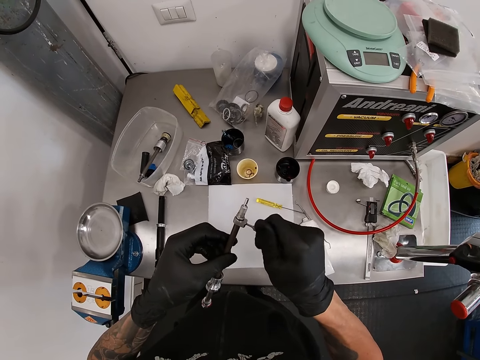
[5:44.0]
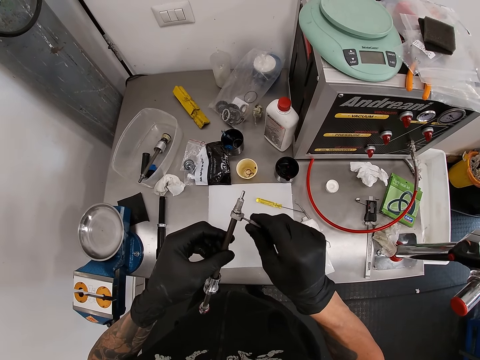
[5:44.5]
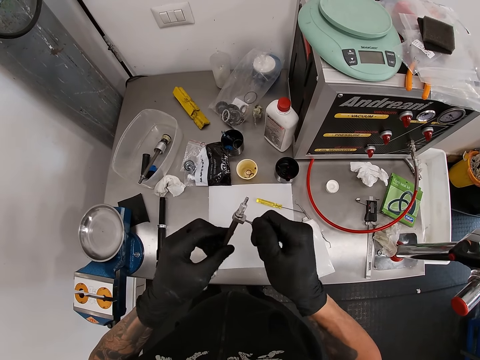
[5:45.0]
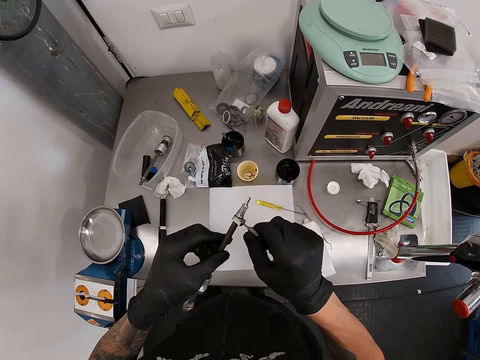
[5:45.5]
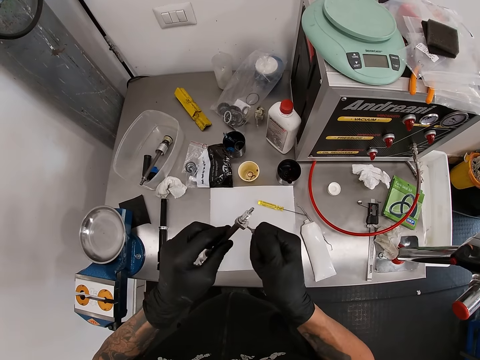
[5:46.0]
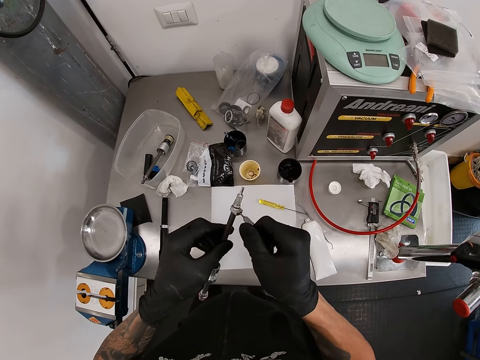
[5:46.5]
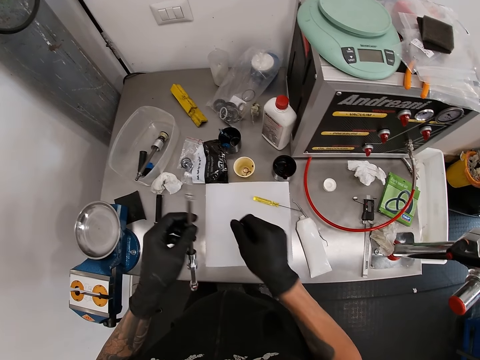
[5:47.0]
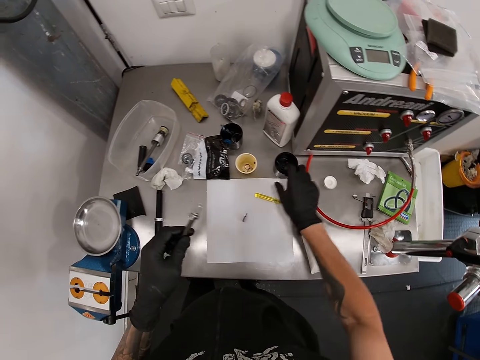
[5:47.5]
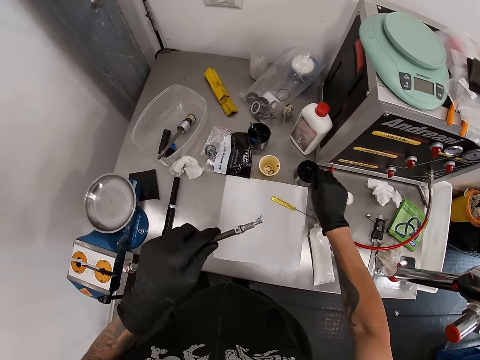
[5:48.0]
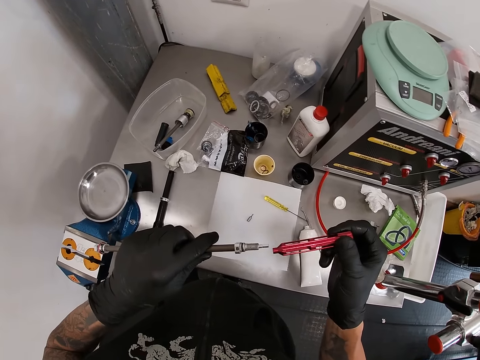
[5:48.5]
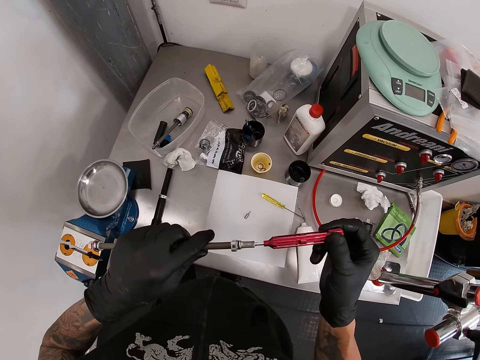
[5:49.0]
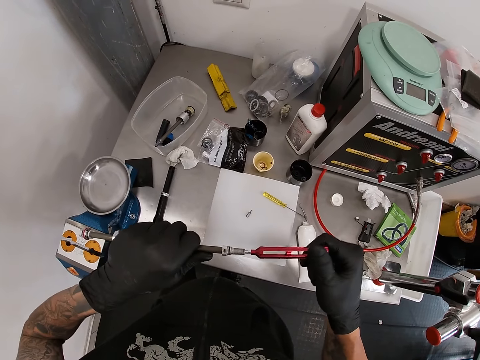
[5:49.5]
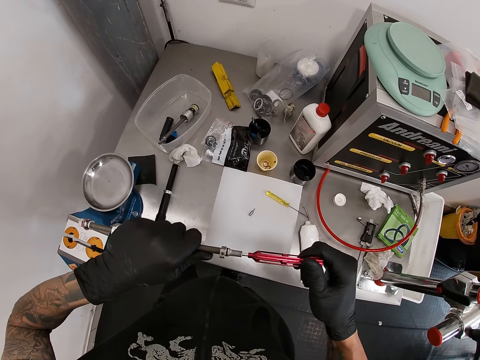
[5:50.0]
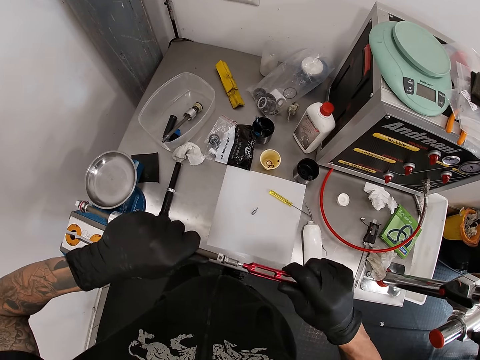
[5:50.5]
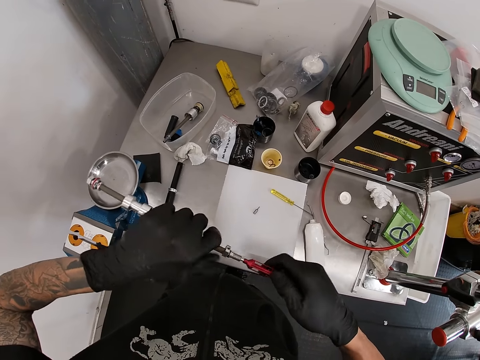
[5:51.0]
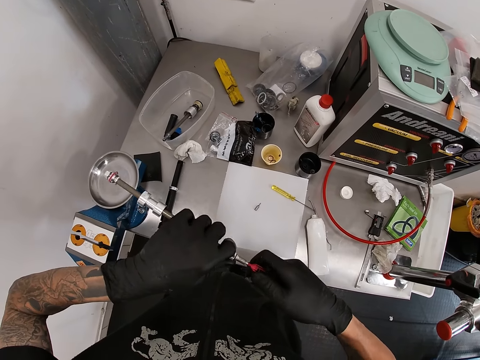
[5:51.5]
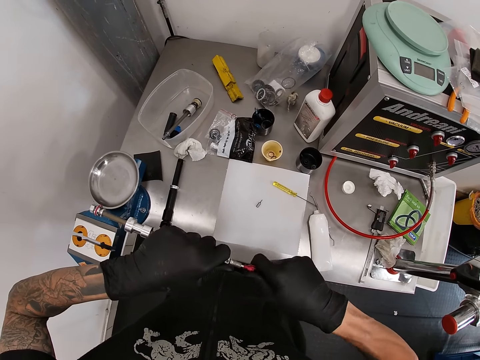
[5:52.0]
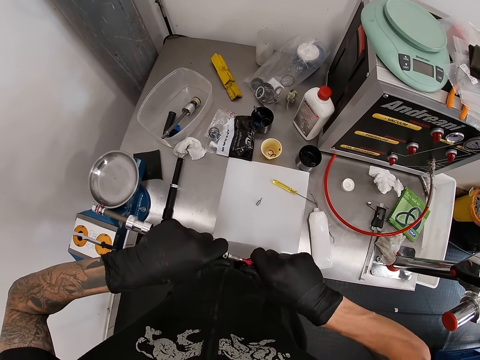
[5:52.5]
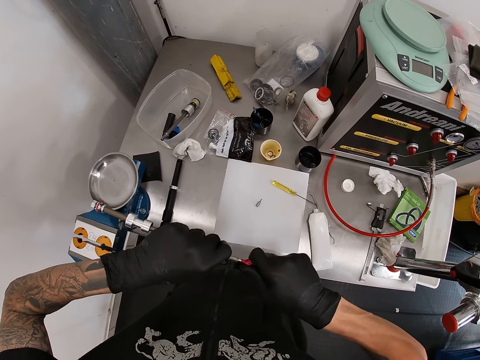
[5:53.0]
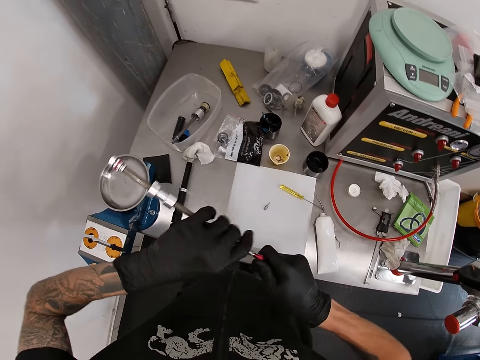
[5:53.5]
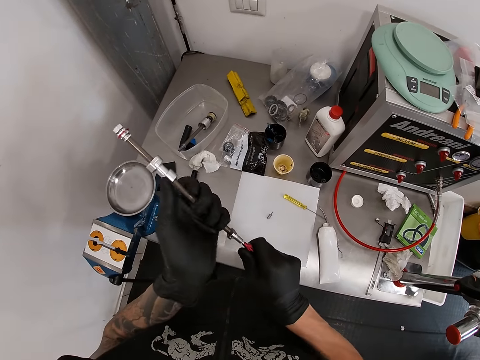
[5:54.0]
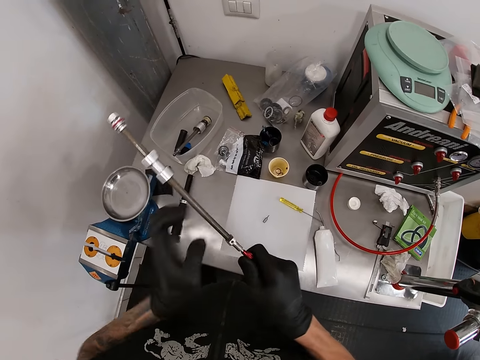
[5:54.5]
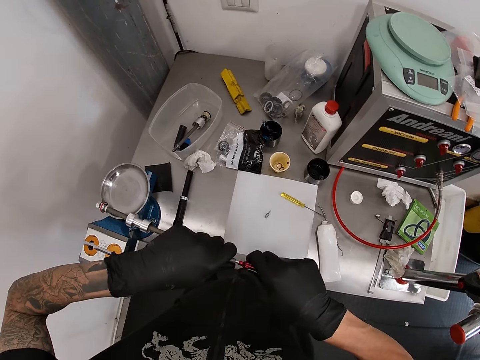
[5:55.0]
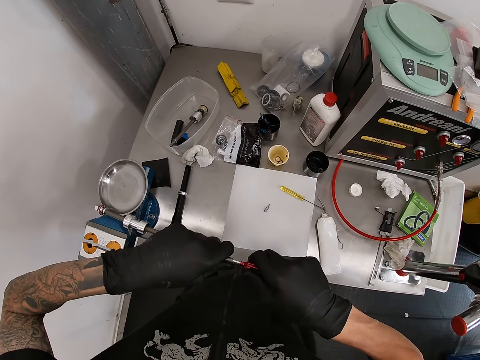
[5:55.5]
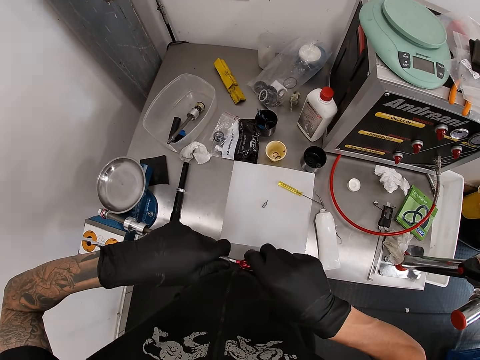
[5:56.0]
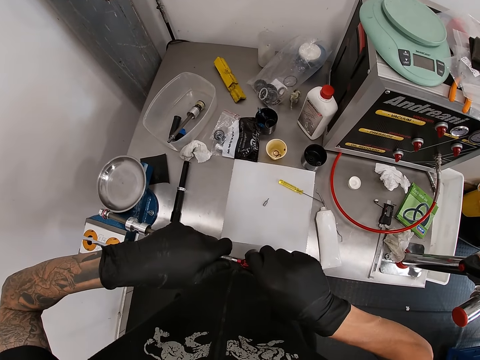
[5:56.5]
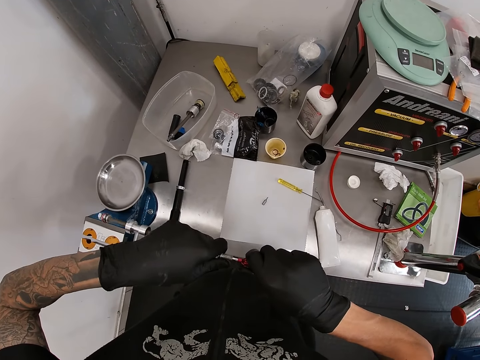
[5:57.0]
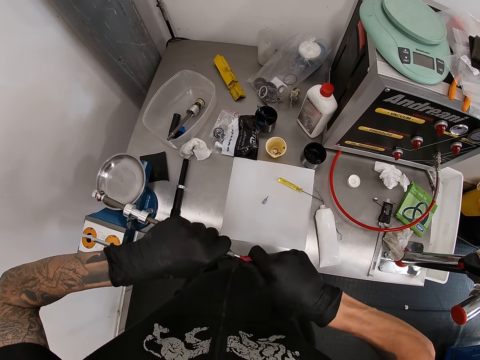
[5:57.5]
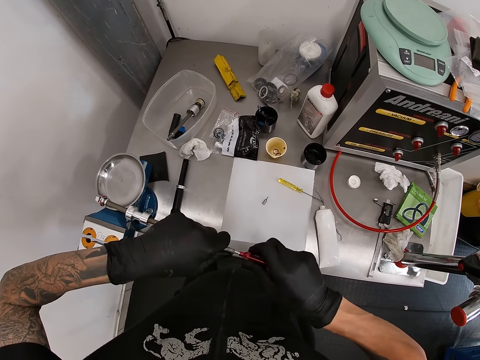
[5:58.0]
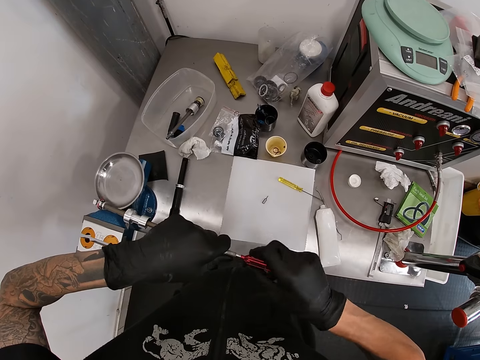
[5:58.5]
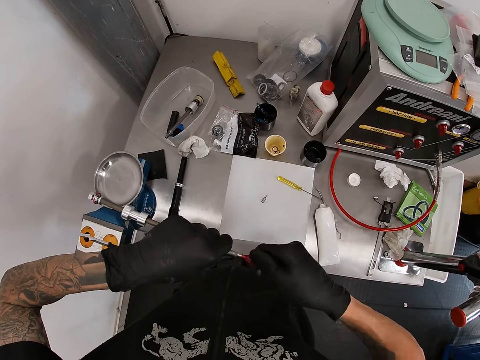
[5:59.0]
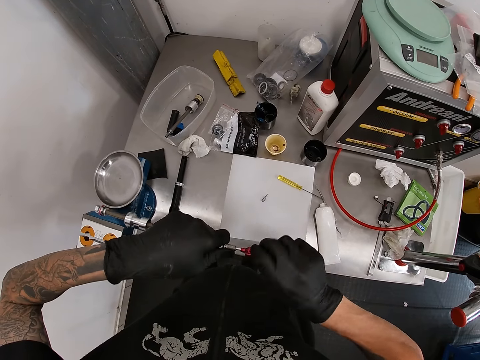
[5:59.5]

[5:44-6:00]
The camera wearer removes the hook from the suspension shock pump with his right hand. He drops the hook on the tissue with his right hand. He picks up a red hollow screwdriver from the table with his right hand. He fixes the hollow screwdriver and the suspension shock pump together with his right hand. He screws the hollow screwdriver against the suspension shock pump with both hands. He holds the metal. He removes the suspension shock pump from the hollow screwdriver with his right hand. He screws the hollow screwdriver against the suspension shock pump with both hands.

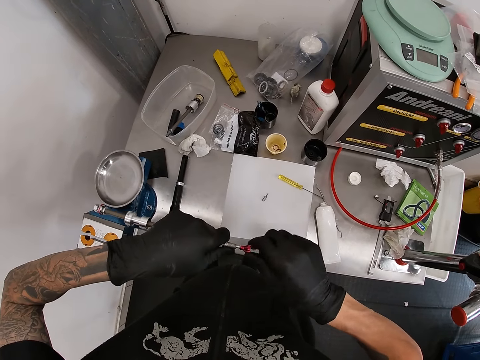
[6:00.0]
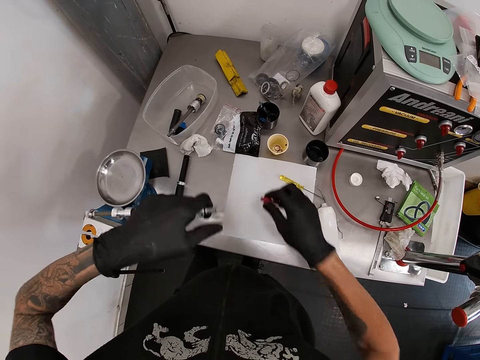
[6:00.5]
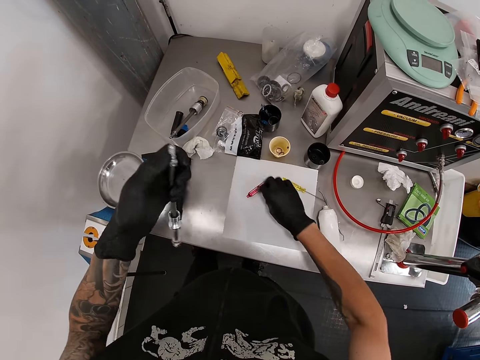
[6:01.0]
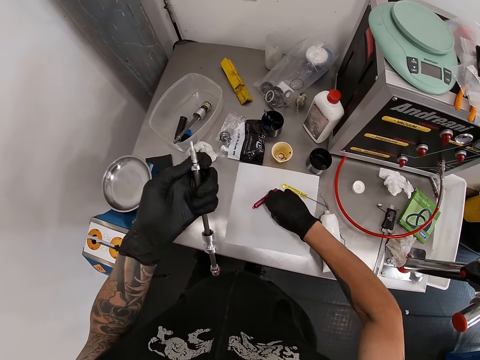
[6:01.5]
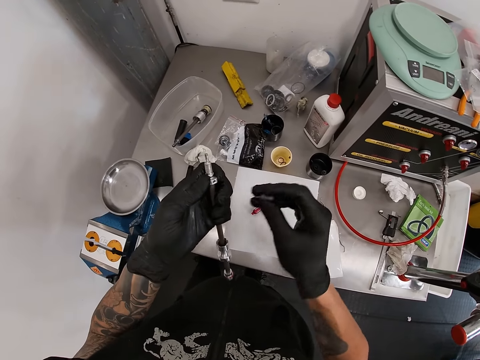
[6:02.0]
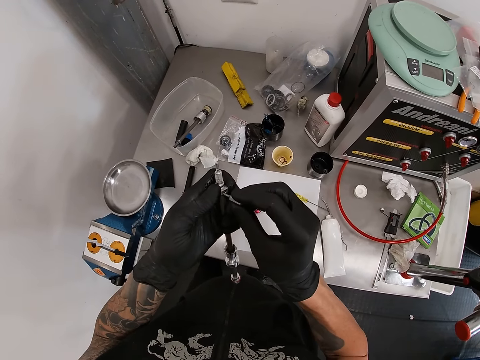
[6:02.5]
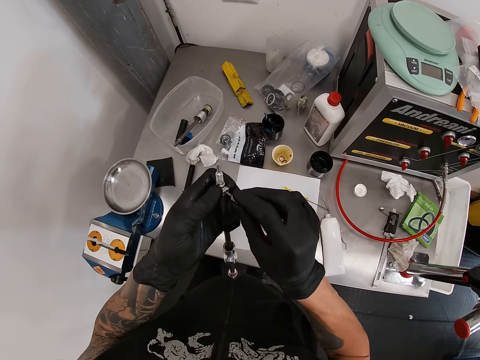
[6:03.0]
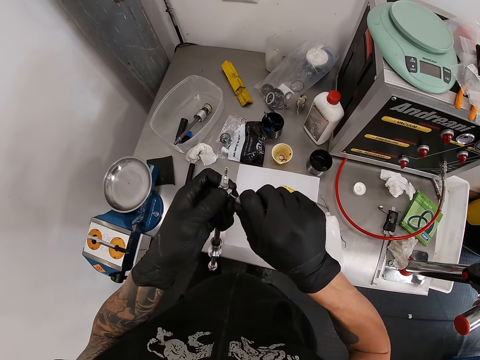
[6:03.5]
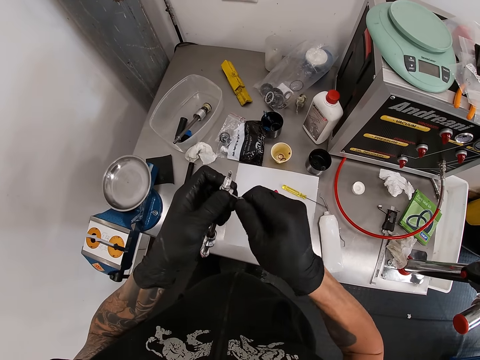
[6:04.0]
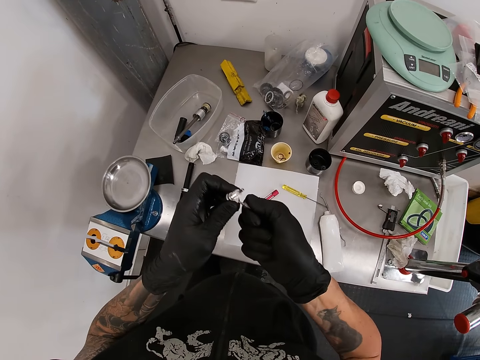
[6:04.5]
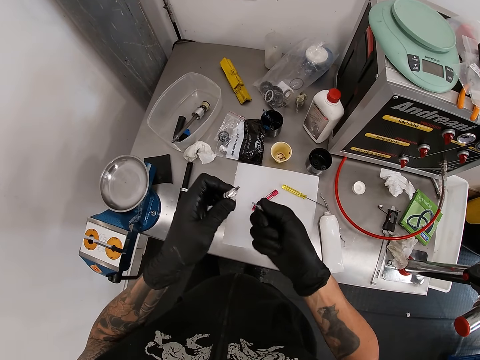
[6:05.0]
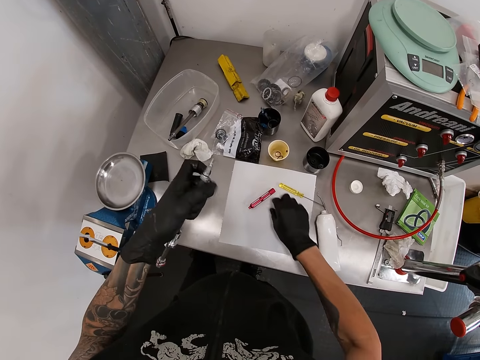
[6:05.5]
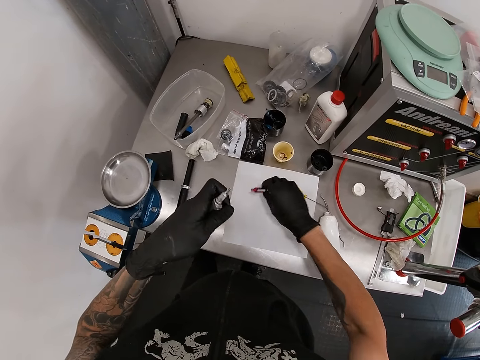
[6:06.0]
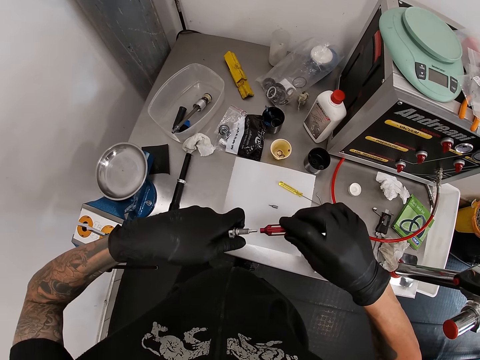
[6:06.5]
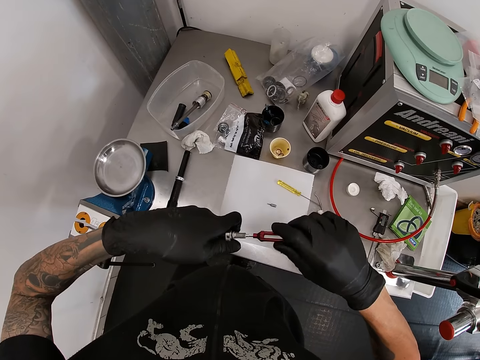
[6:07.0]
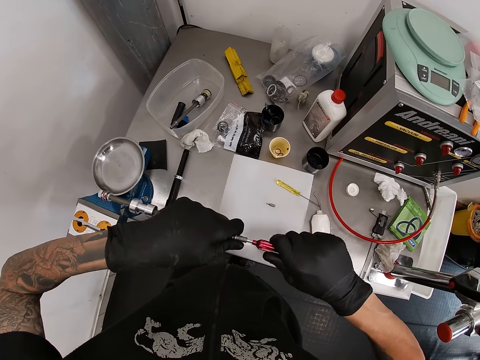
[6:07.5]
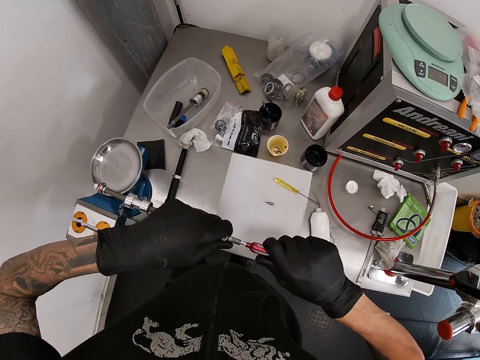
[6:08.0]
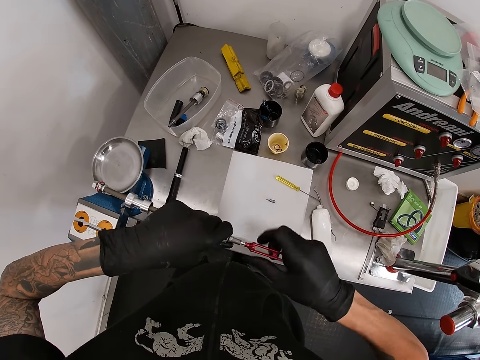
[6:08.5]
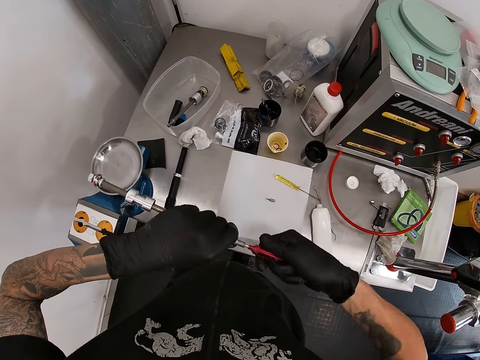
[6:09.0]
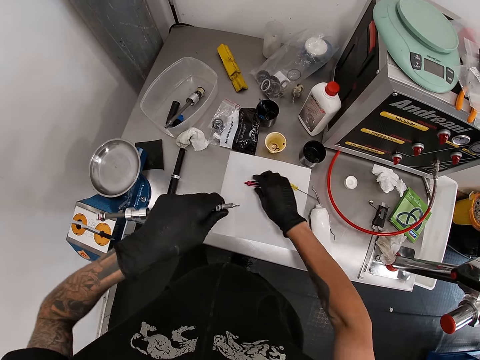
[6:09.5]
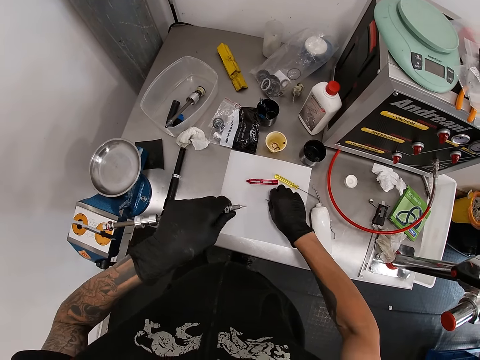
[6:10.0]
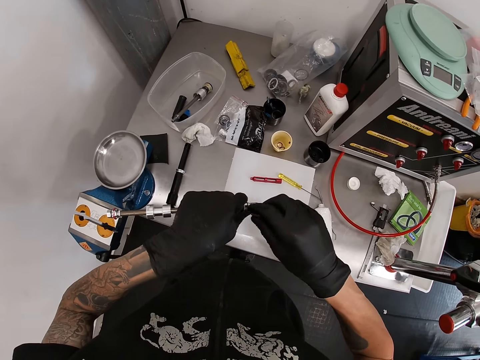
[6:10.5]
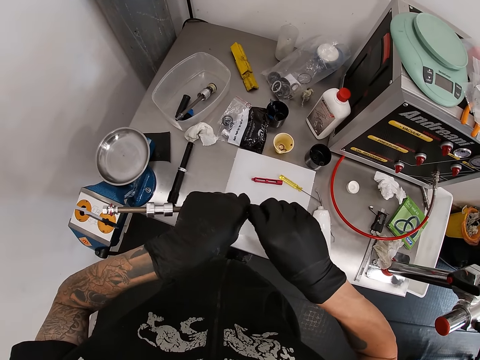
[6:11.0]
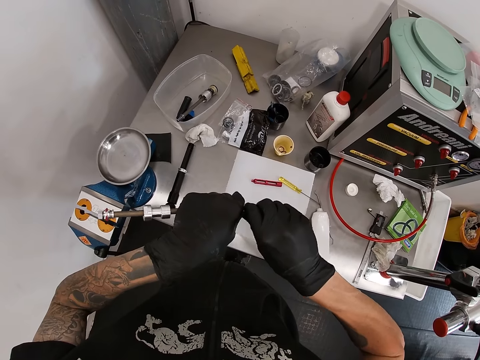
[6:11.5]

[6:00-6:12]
The camera wearer removes the hollow screwdriver from the suspension shock pump with his right hand. He puts the hollow screwdriver on the table with his right hand. He picks up the hook with his right hand. He screws the hook into the suspension shock pump with his right hand. He drops the hook on the table with his right hand. He picks up the hollow screwdriver from the table with his right hand. He fixes the hollow screwdriver and the suspension shock pump together with his right hand. He screws the hollow screwdriver against the suspension shock pump with both hands. He drops the hollow screwdriver on the table with his right hand. He picks up the hook with his right hand. He screws the hook into the suspension shock pump with his right hand.
